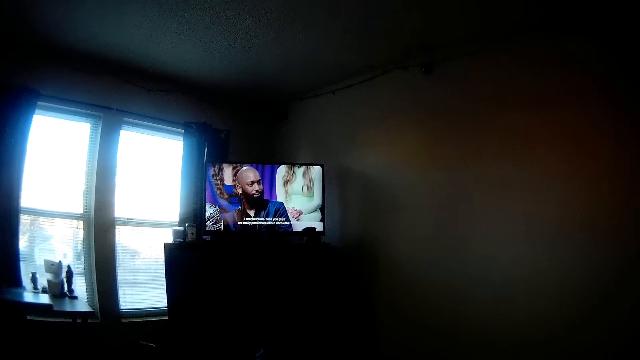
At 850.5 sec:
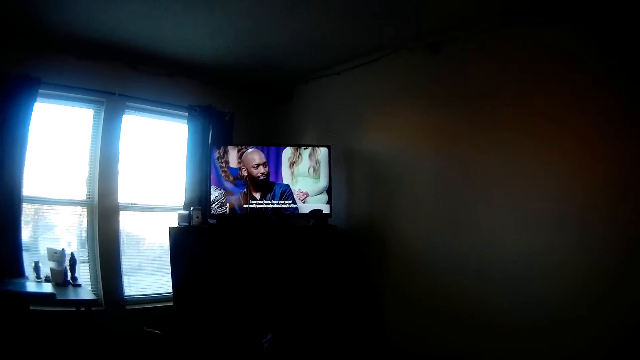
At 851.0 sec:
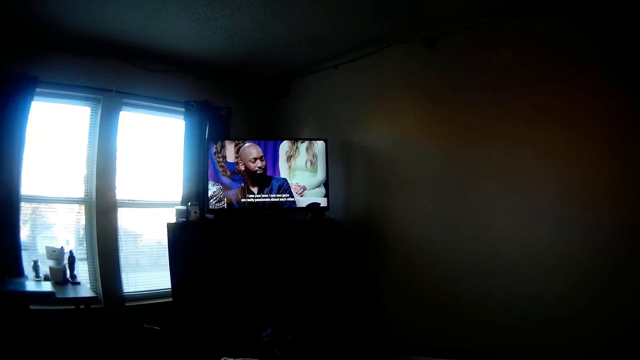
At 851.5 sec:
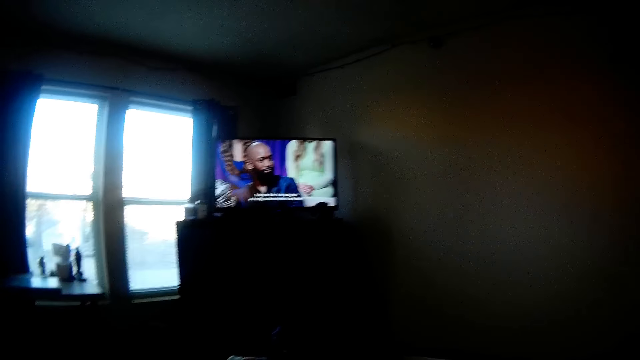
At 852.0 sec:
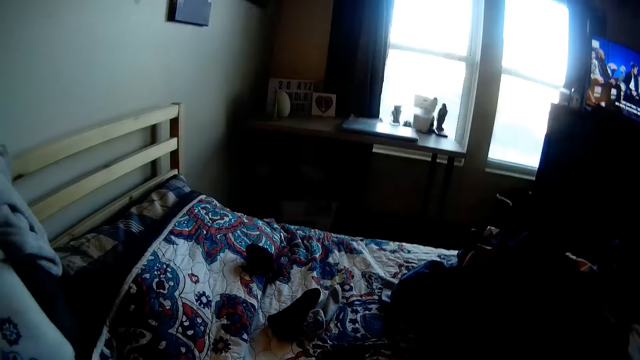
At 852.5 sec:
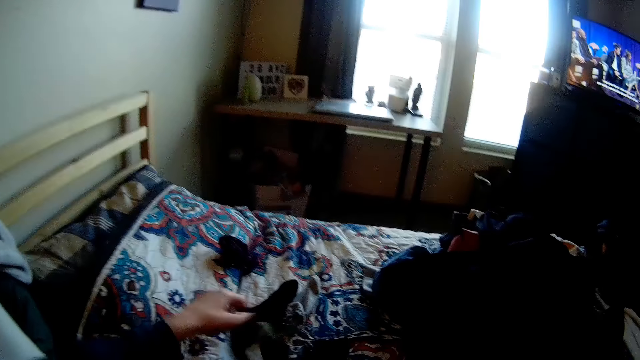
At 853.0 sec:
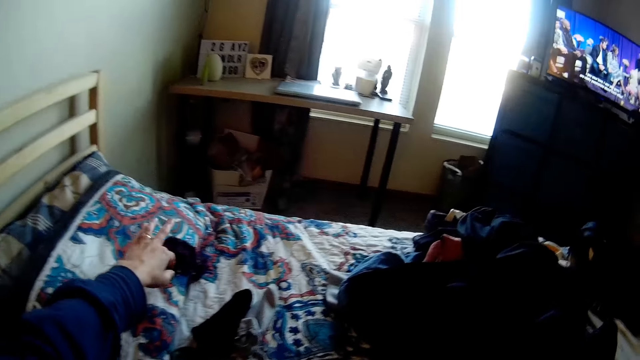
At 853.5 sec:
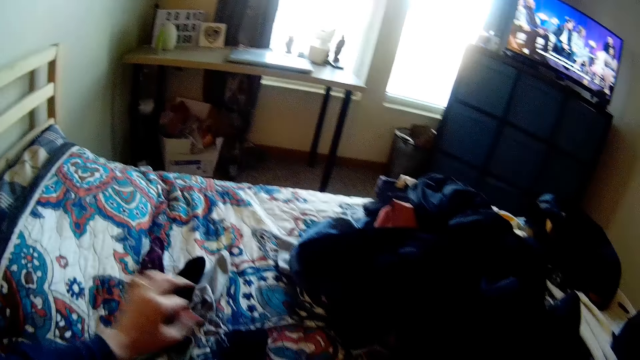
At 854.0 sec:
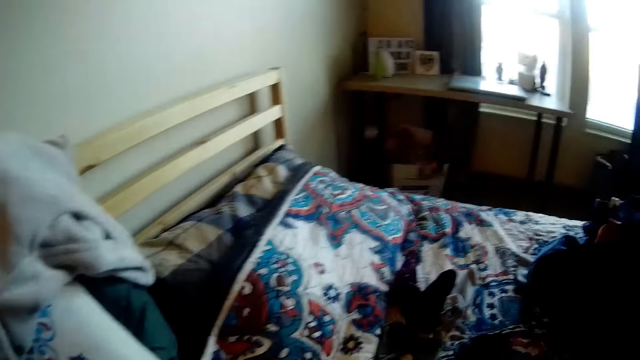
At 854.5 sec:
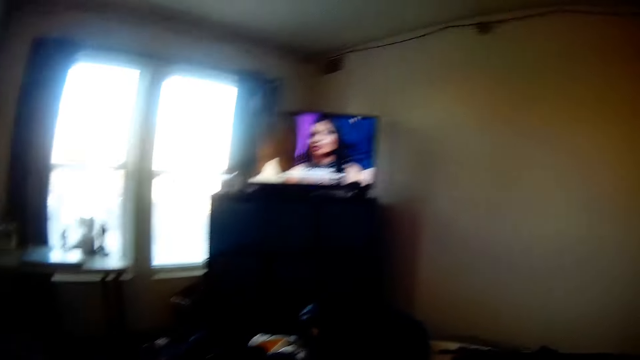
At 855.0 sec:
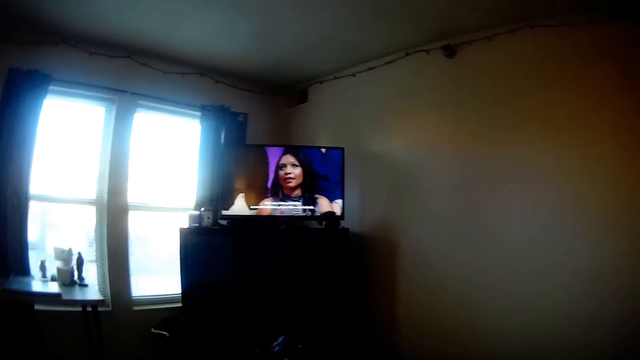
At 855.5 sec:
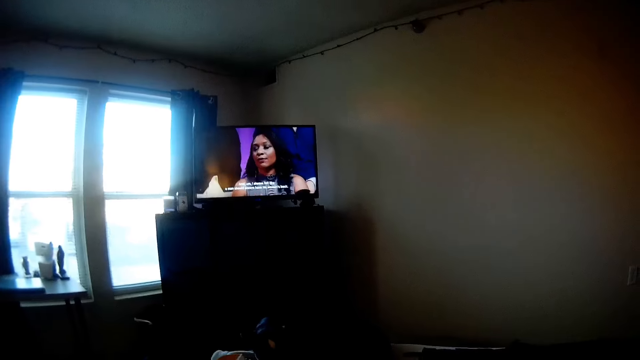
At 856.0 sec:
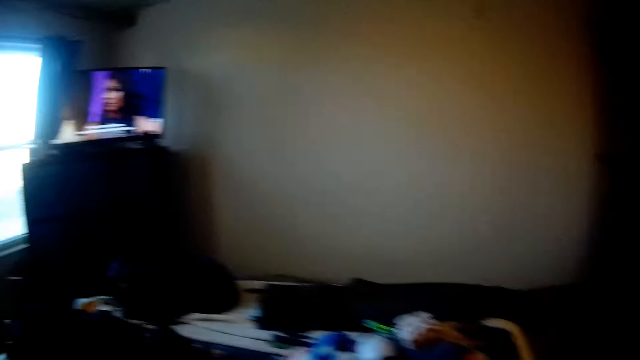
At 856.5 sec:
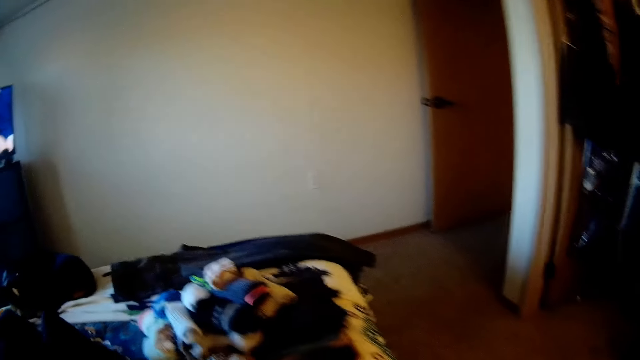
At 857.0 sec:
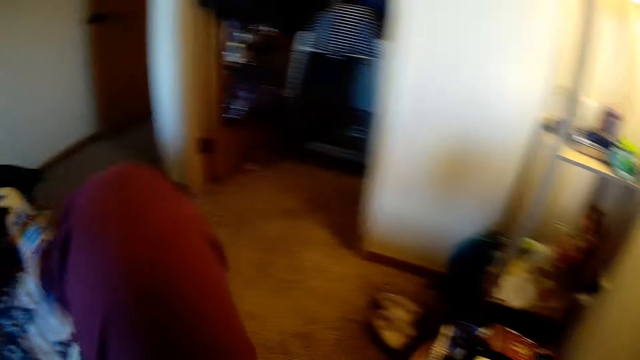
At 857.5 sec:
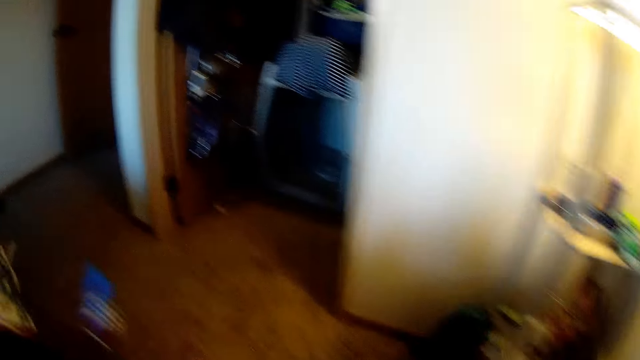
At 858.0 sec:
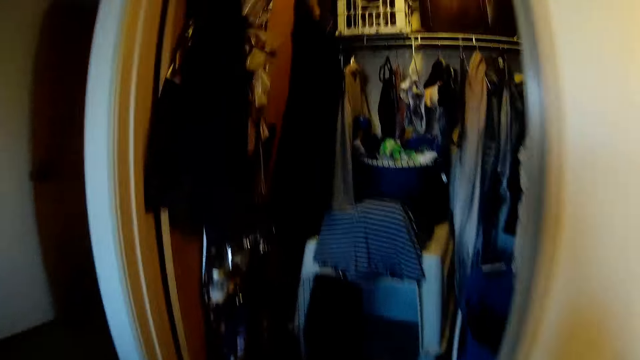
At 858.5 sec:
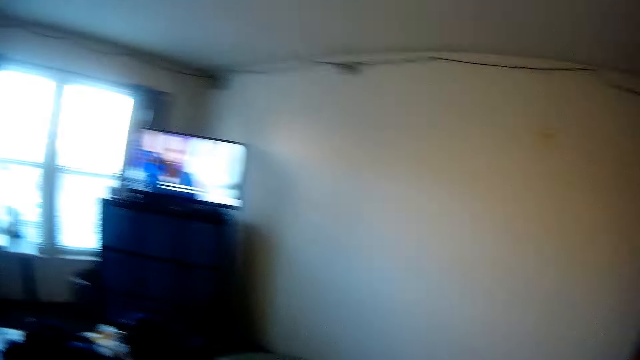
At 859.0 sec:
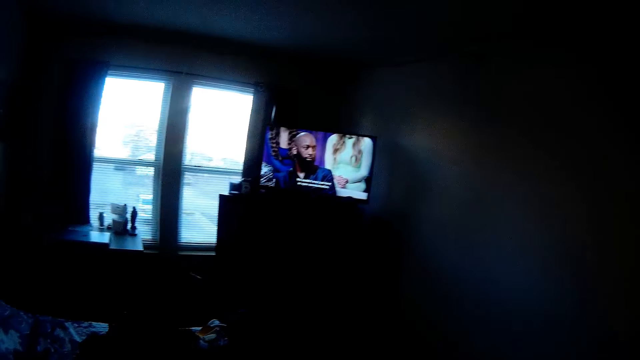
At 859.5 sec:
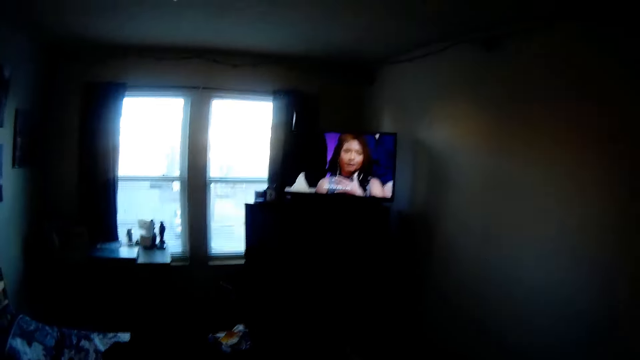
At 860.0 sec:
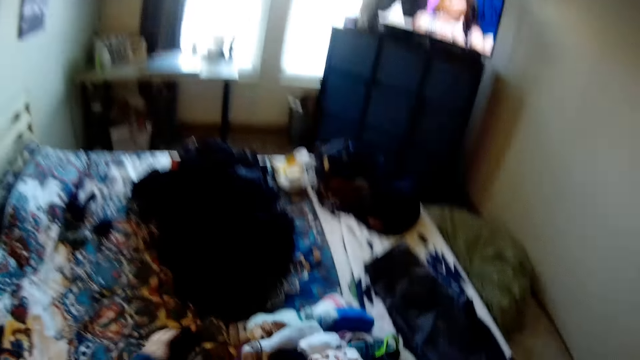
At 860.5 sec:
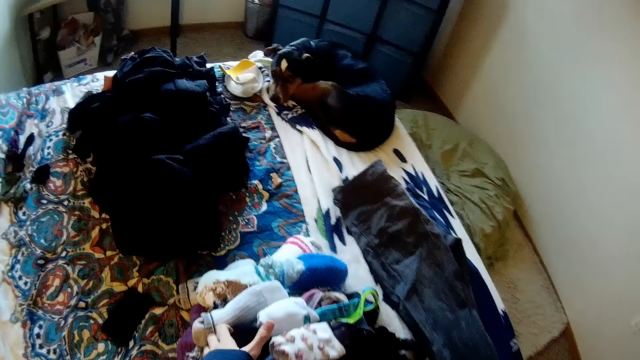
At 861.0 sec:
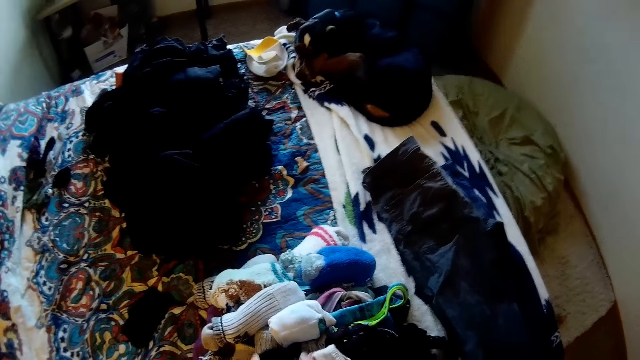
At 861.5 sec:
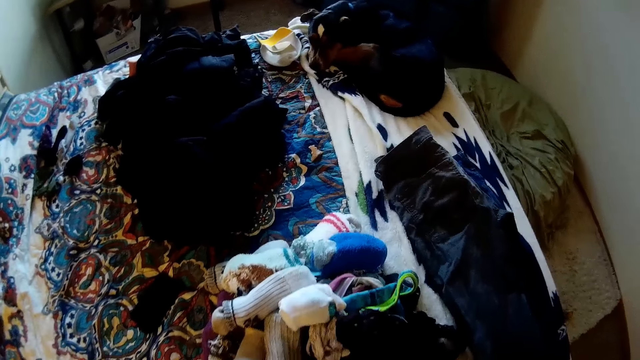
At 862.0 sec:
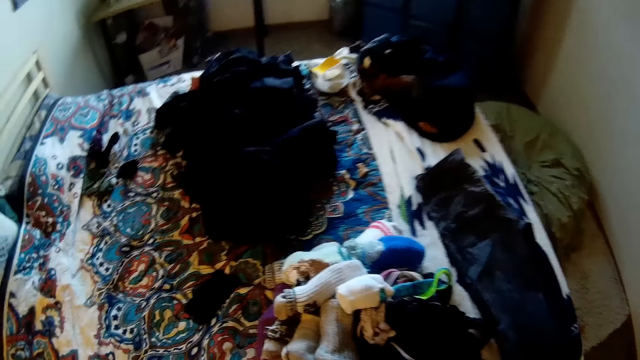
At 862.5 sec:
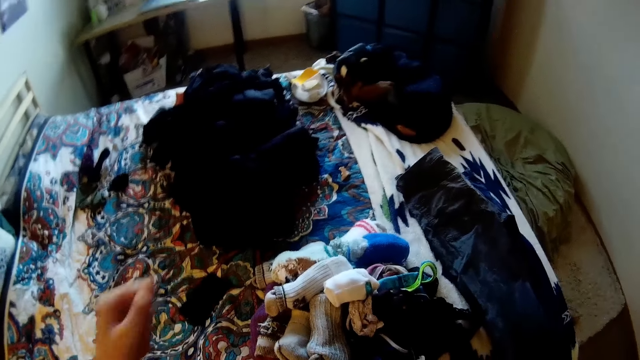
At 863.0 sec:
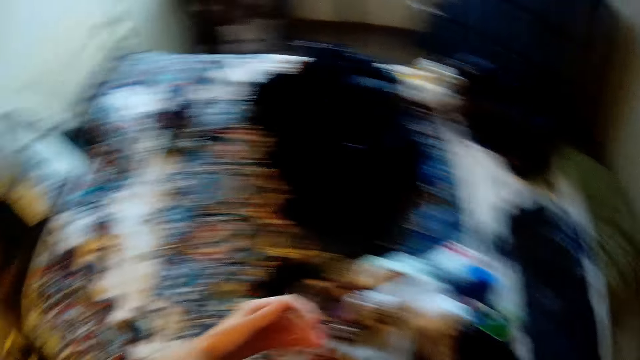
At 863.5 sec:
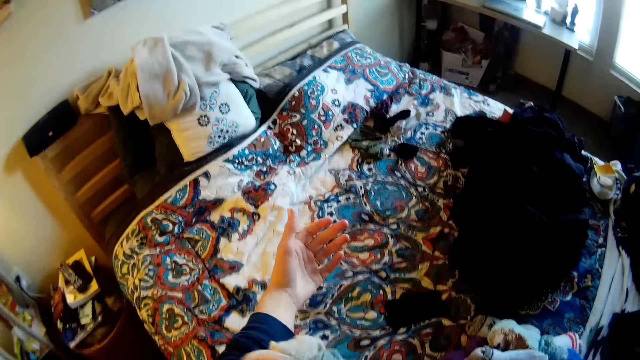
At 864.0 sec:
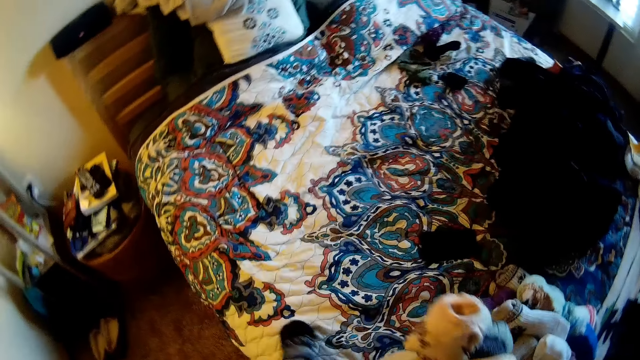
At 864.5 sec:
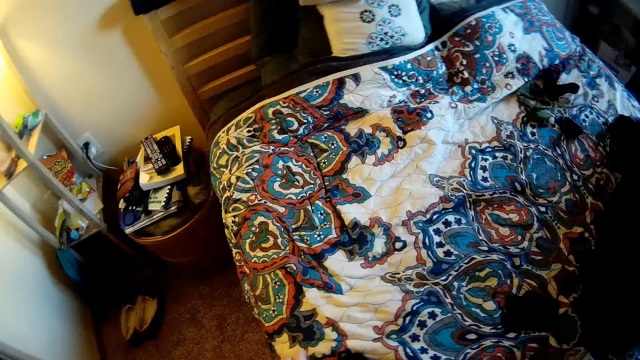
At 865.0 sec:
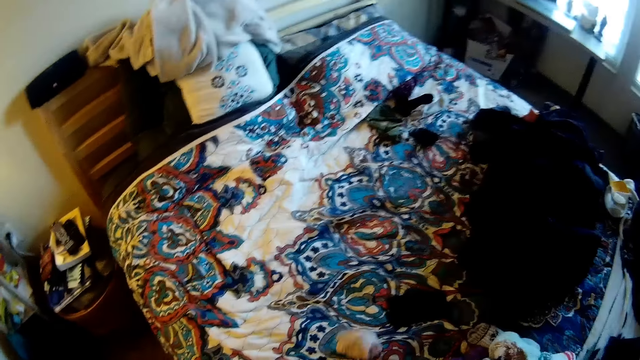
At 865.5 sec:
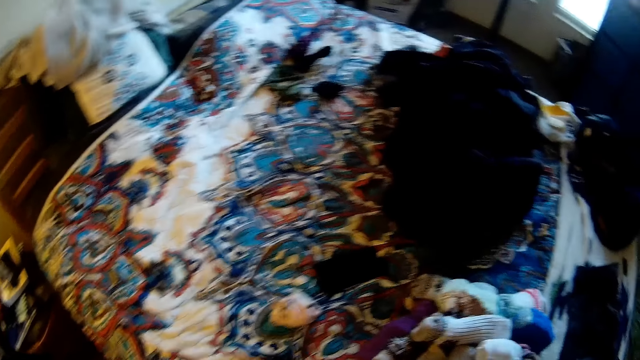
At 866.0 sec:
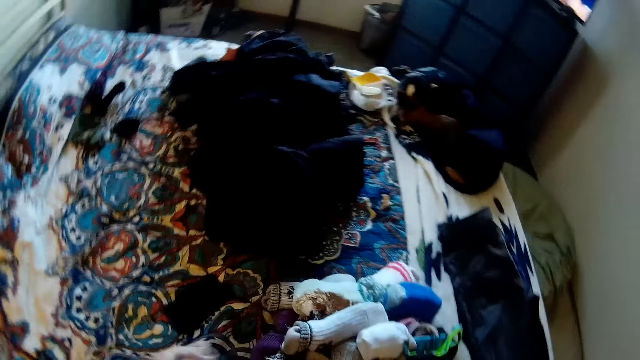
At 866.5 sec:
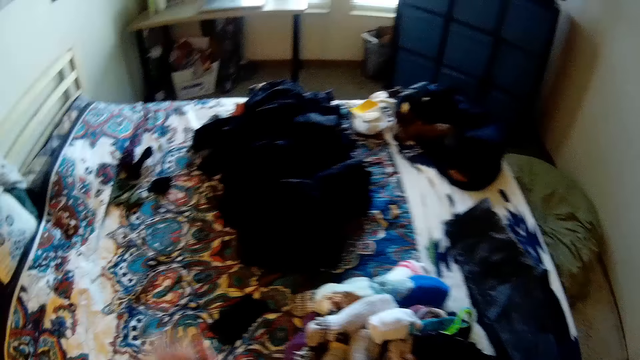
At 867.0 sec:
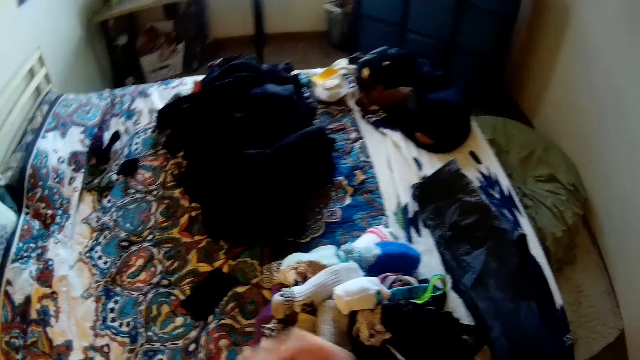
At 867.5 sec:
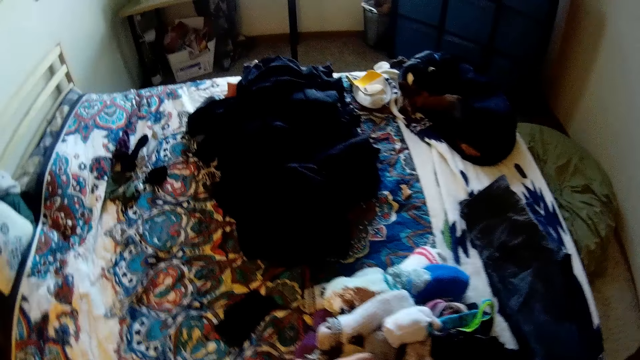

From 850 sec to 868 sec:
The camera wearer picks up the sock. They stand up from the bed. They look at the dog, and look on the bed. They pick up socks from the stack on the bed. They drop the sock on the bed.

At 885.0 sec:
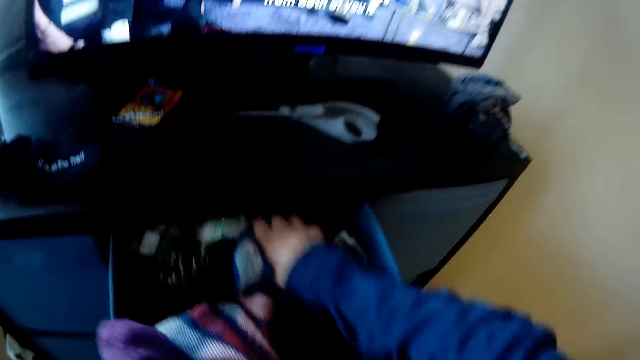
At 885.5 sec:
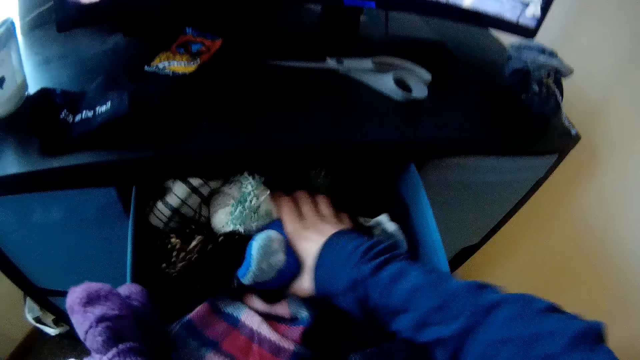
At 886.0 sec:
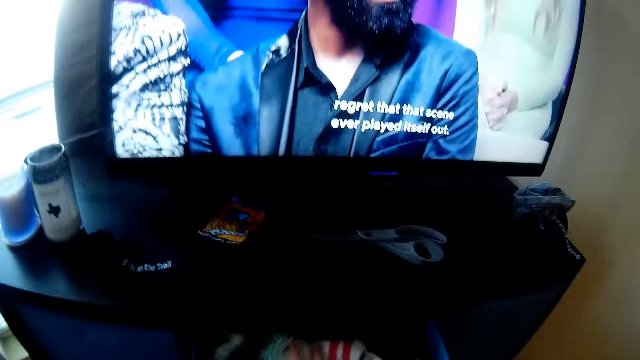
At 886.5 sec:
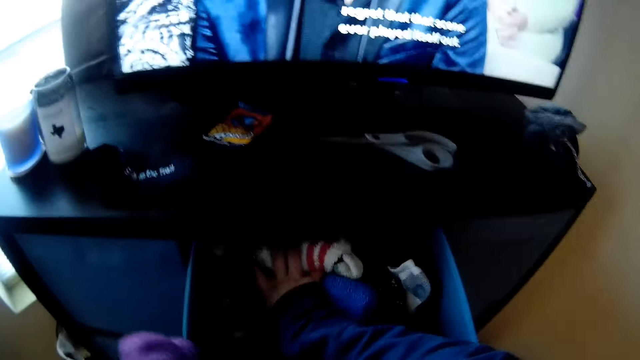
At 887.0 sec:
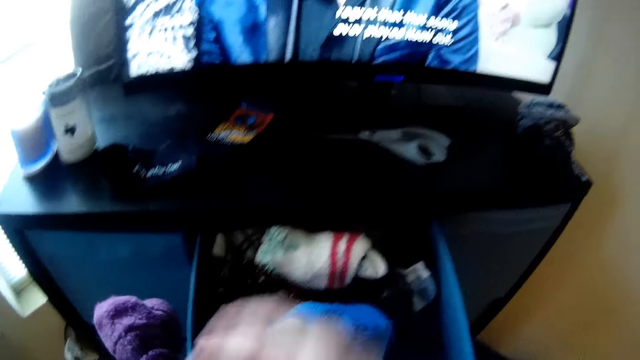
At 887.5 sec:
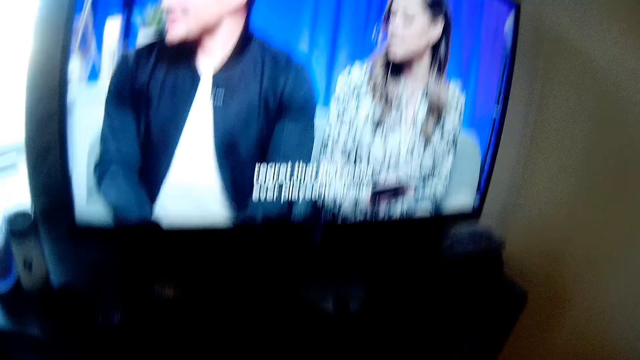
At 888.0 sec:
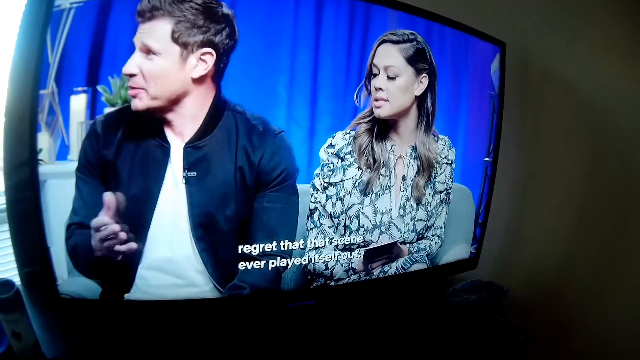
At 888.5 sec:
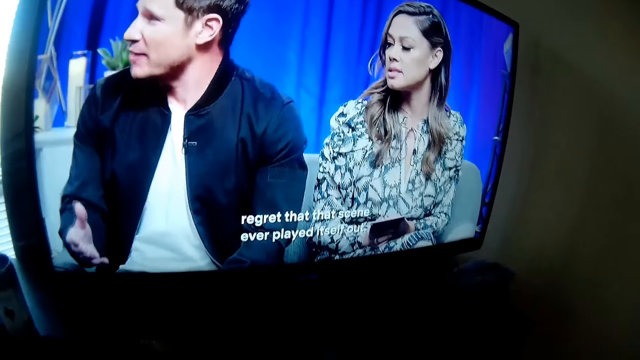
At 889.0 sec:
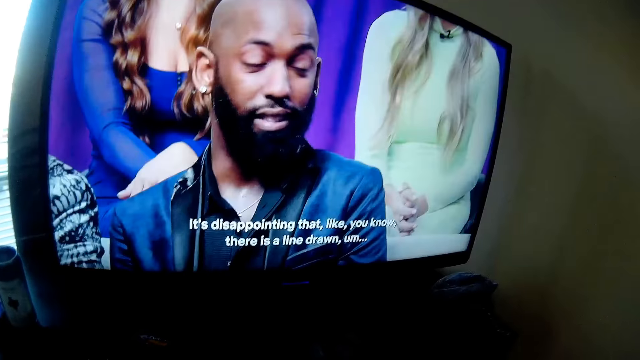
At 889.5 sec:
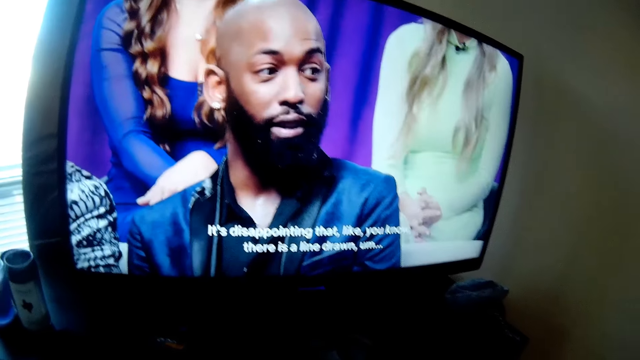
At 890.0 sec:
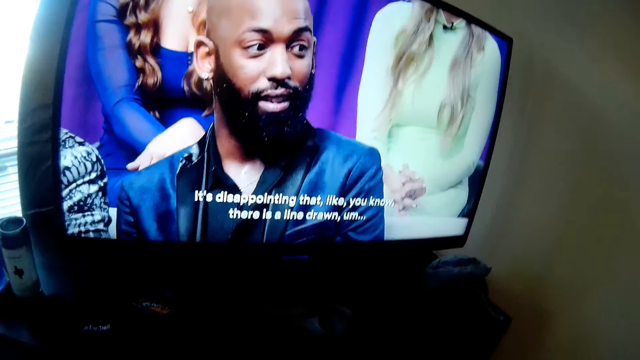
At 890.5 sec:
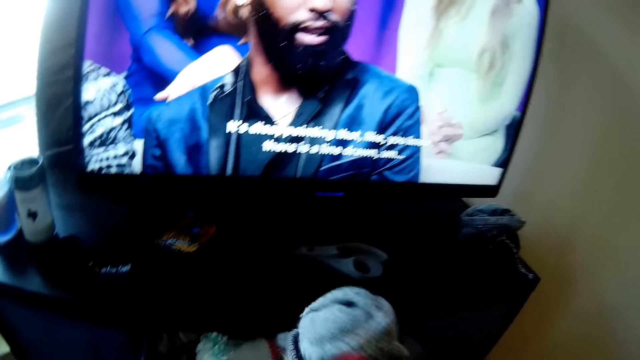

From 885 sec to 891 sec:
The camera wearer puts the fabric socks into the drawer. They watch the television.
